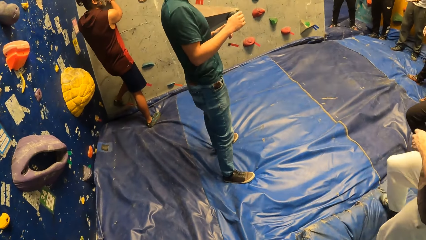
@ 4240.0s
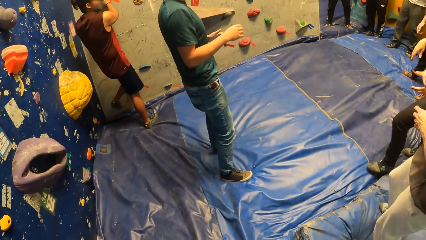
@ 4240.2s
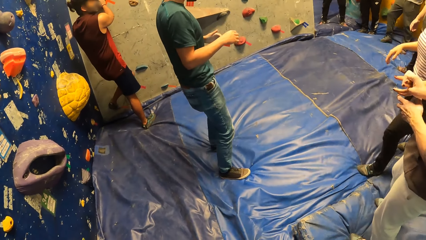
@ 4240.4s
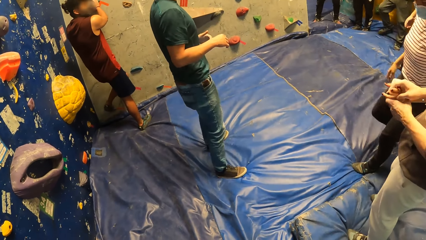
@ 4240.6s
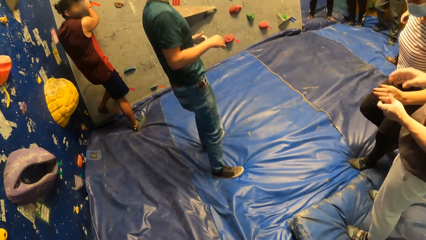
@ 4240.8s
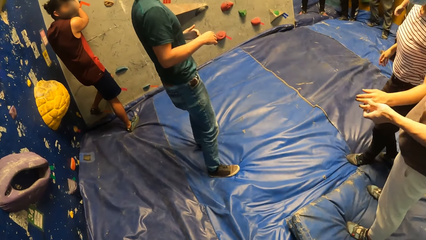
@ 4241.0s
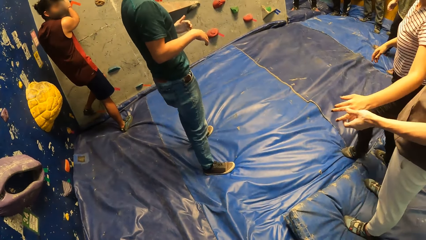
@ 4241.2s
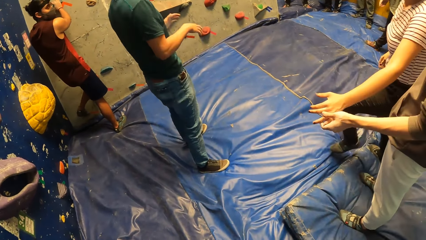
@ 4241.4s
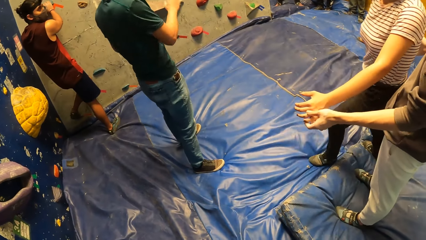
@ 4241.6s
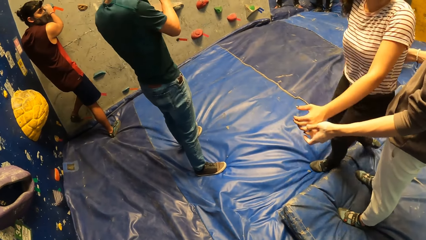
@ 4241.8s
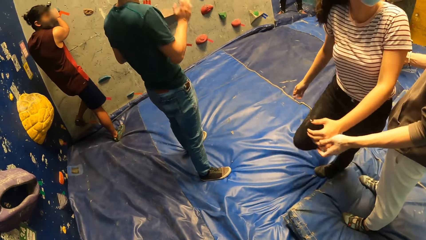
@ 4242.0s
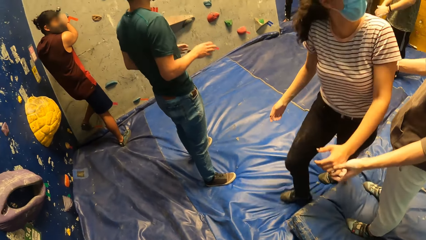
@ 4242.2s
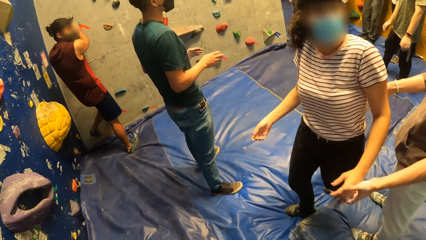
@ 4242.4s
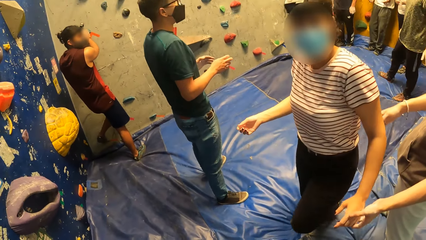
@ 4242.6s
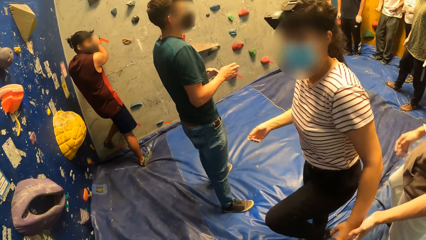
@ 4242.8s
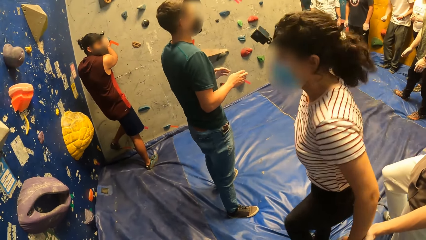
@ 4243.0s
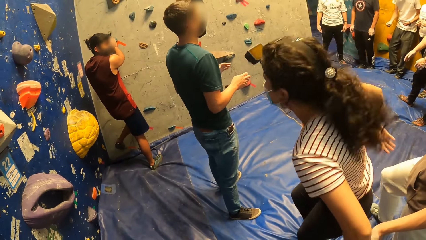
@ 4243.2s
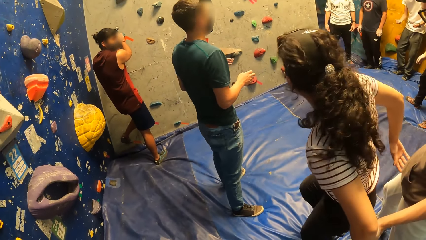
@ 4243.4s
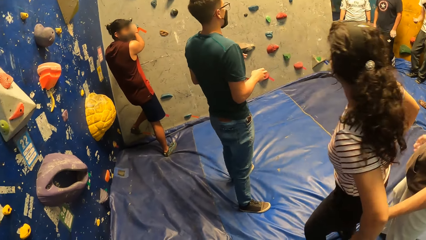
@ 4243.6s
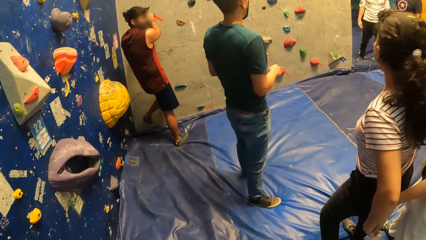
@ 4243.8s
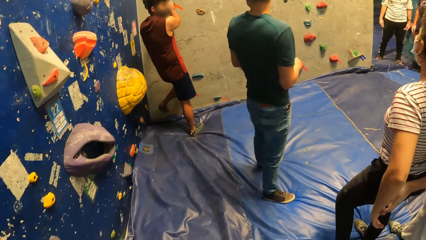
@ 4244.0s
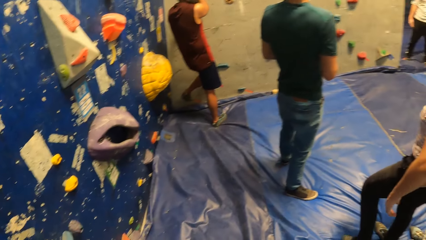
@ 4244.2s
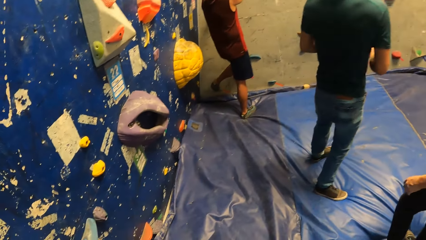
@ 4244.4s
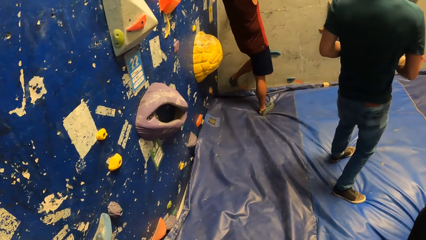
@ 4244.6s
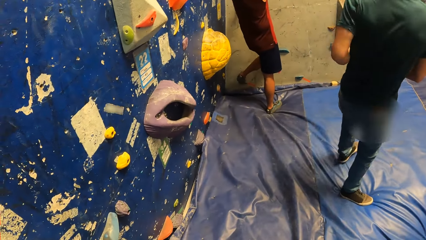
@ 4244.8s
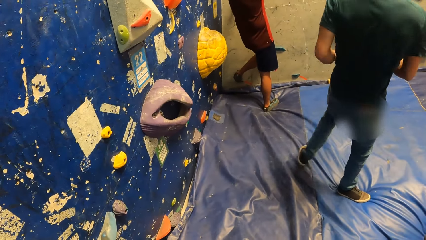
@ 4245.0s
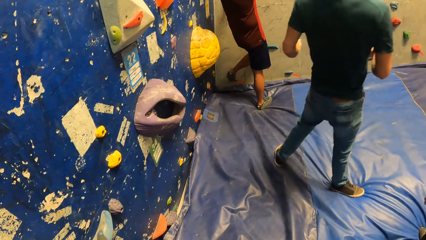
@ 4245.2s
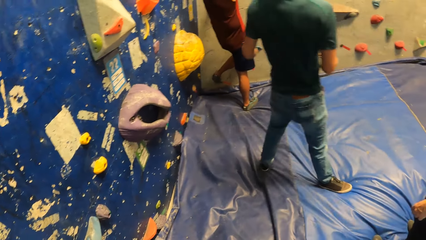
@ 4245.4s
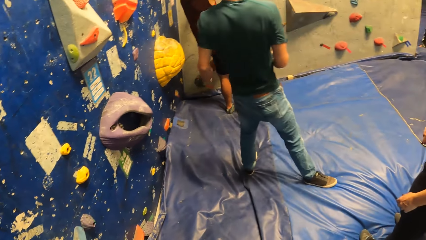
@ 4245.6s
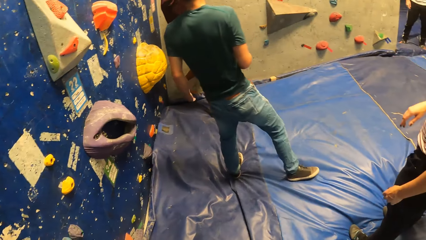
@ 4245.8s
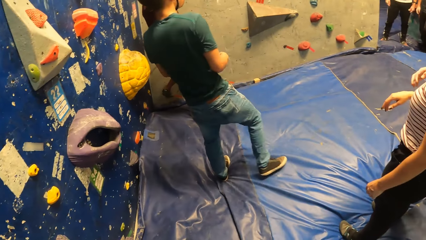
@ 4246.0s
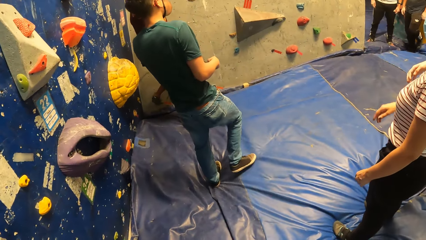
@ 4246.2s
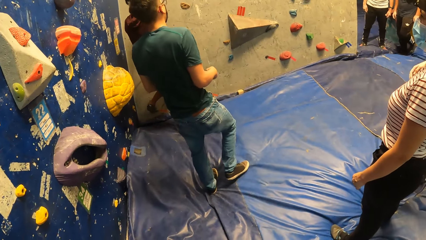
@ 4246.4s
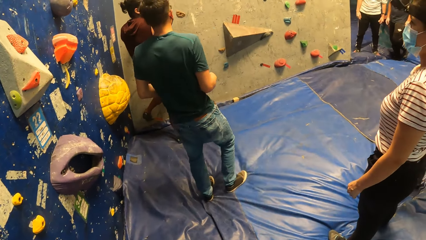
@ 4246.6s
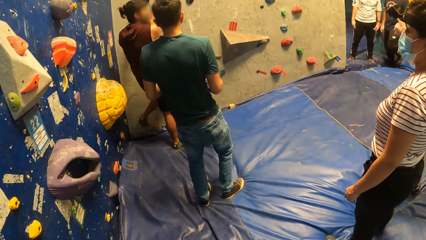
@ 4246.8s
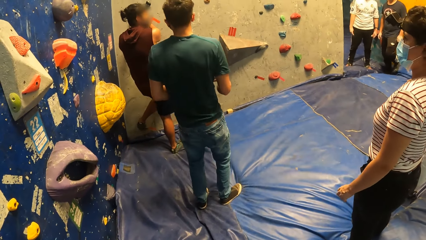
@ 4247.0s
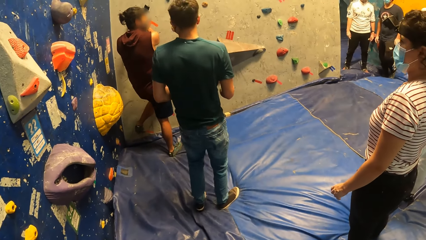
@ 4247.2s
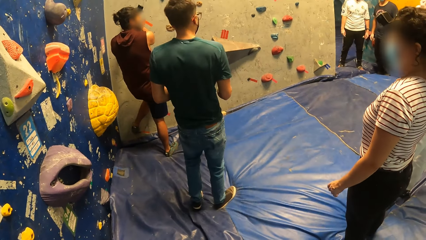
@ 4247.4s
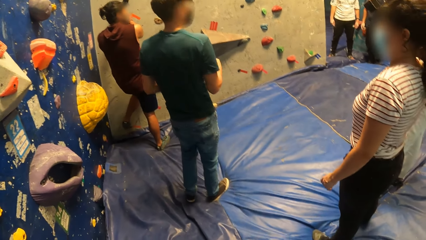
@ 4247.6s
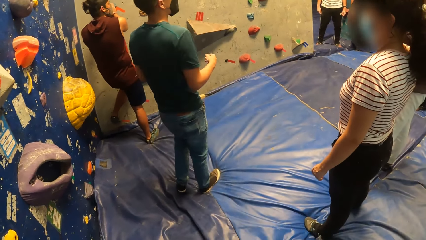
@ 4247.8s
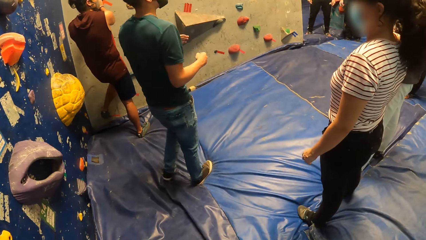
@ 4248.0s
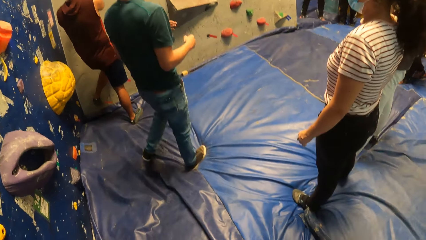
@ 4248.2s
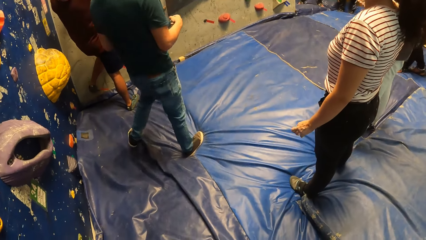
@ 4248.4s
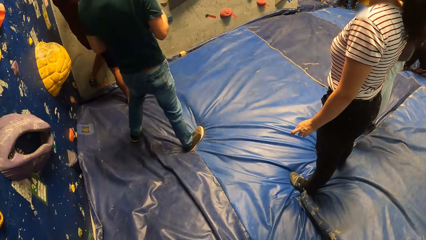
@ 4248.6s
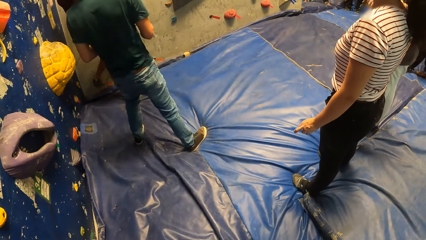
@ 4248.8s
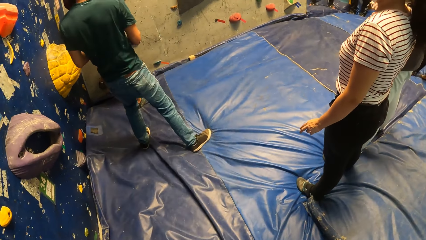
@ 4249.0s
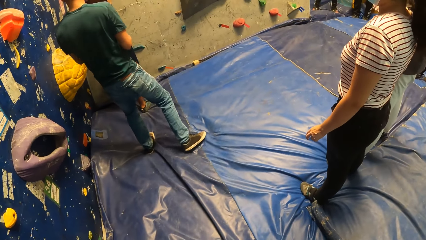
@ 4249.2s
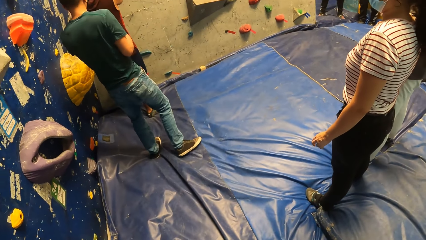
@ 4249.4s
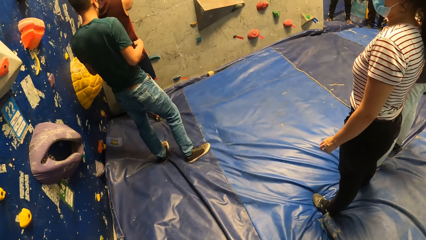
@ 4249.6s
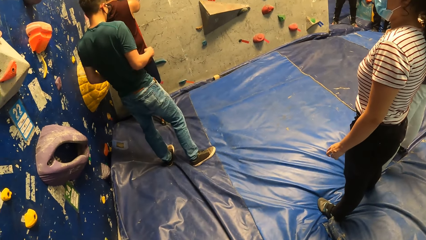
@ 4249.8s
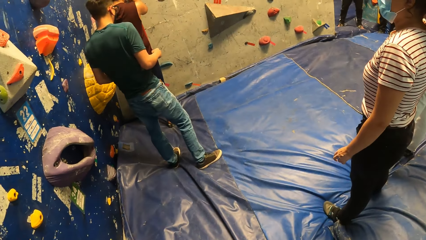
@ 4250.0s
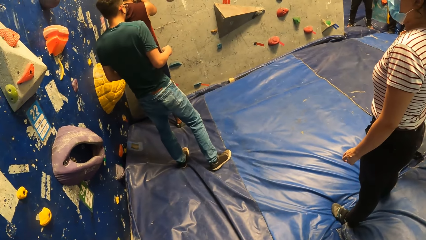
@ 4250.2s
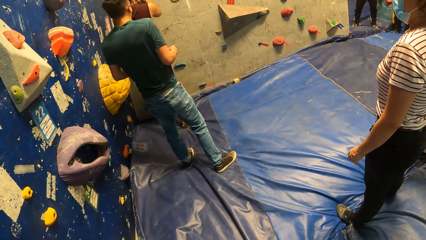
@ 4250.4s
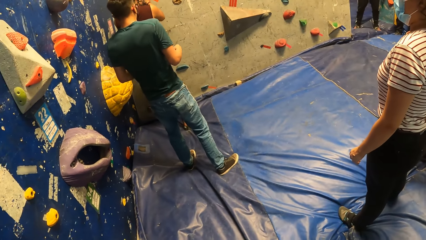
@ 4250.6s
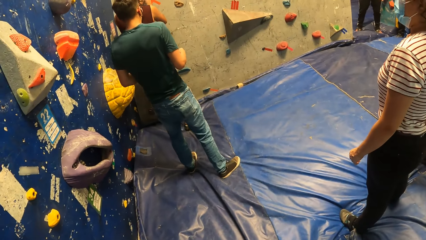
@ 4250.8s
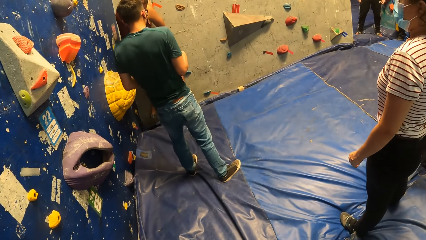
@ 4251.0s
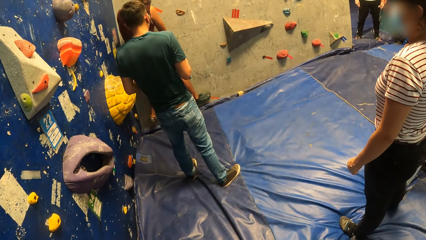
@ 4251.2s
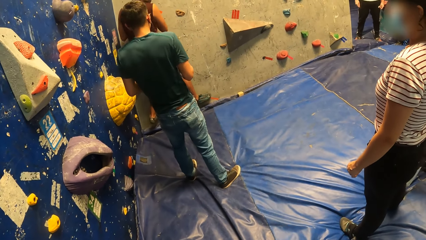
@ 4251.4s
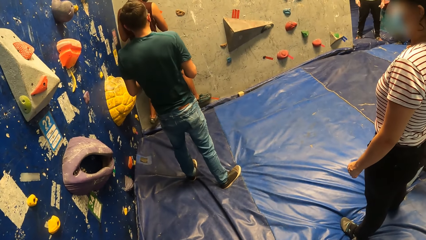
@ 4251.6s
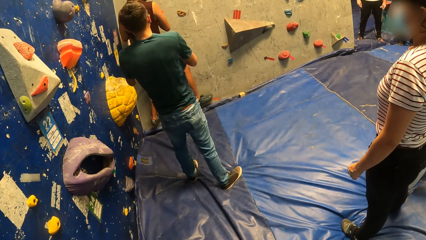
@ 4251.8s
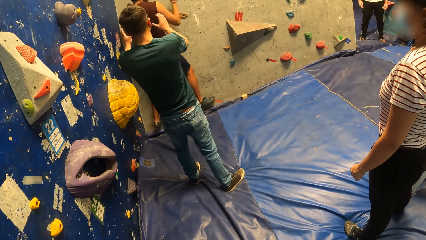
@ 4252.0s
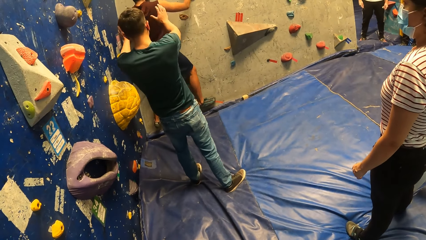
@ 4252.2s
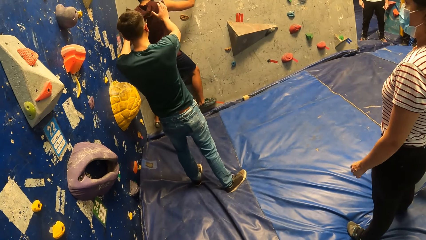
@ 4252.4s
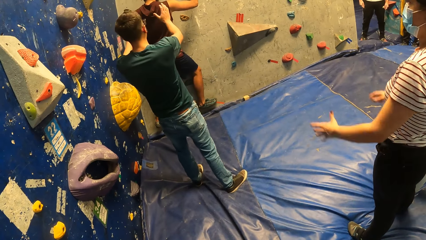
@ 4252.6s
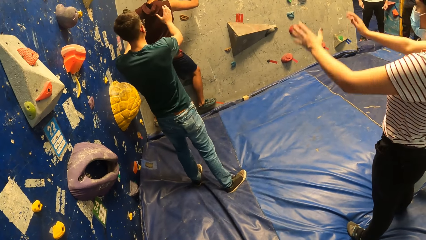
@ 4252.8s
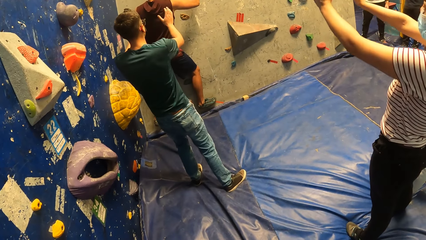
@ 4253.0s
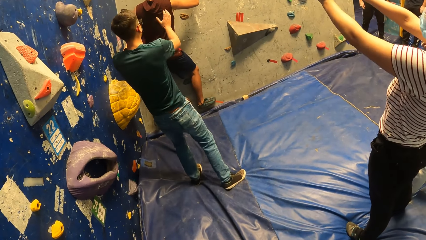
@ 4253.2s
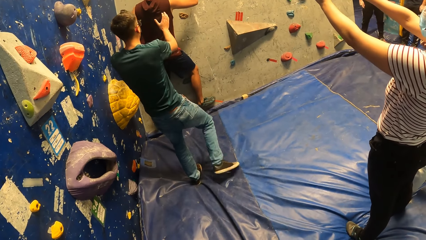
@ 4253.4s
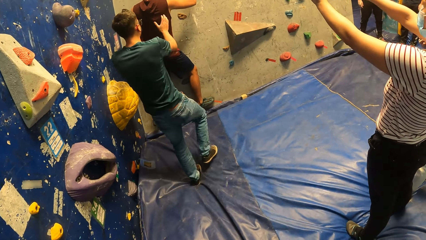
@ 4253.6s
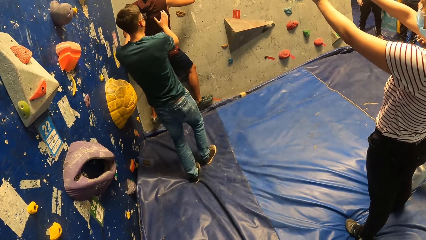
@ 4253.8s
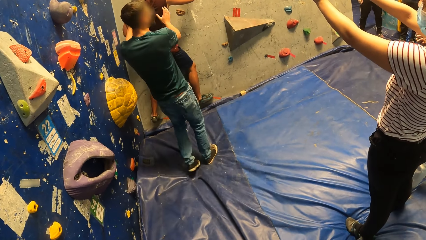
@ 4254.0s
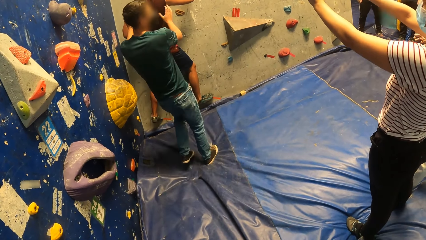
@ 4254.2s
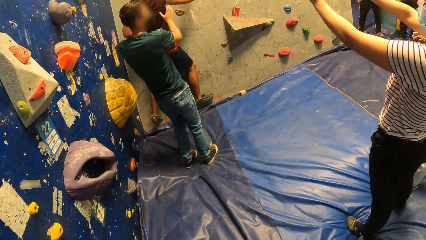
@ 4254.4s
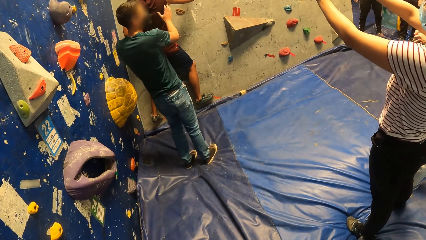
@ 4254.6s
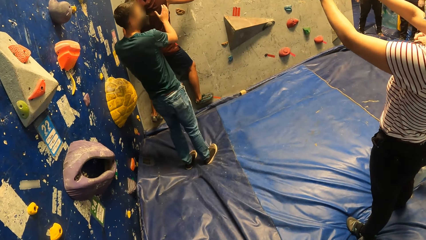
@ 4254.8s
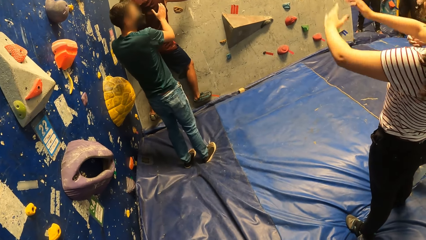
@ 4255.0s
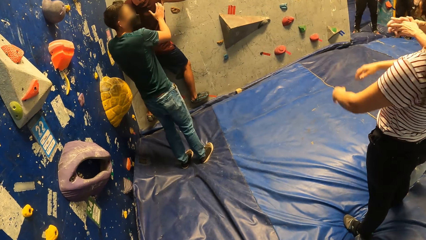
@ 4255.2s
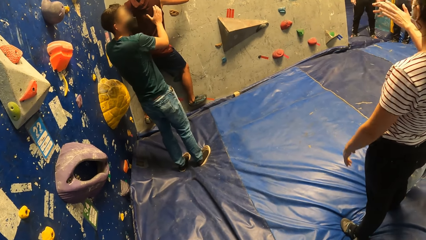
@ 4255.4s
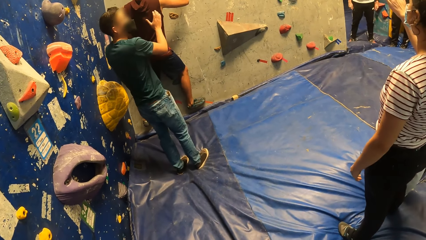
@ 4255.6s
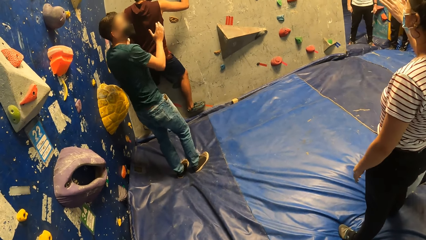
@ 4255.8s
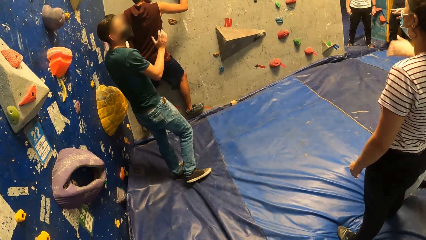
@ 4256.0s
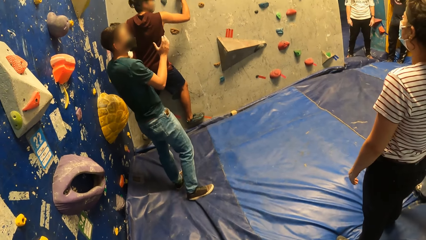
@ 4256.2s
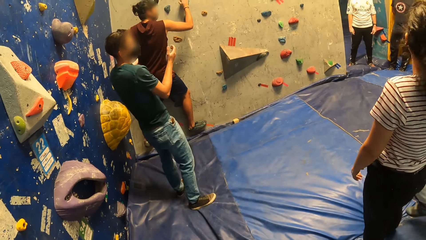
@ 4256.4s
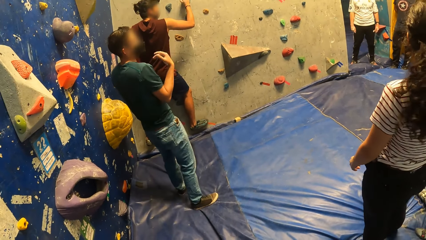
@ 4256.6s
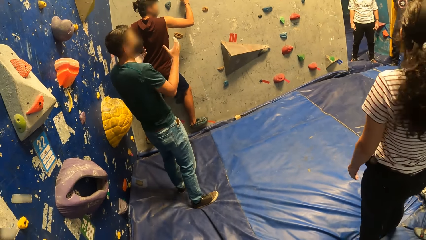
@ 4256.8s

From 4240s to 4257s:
A man shakes. The man interacts with another man.
